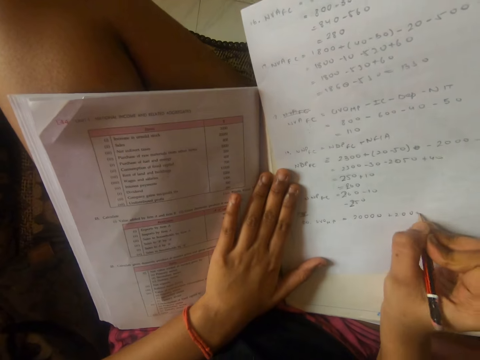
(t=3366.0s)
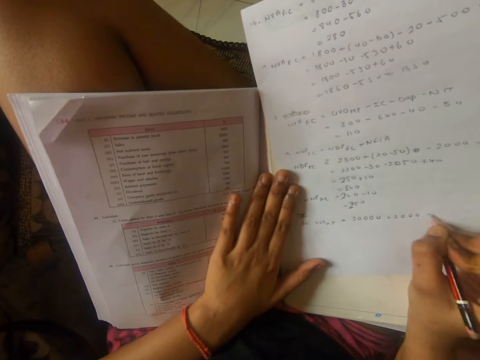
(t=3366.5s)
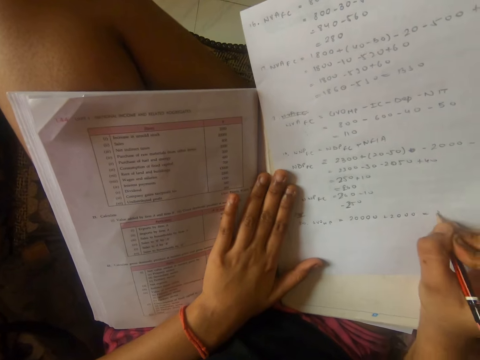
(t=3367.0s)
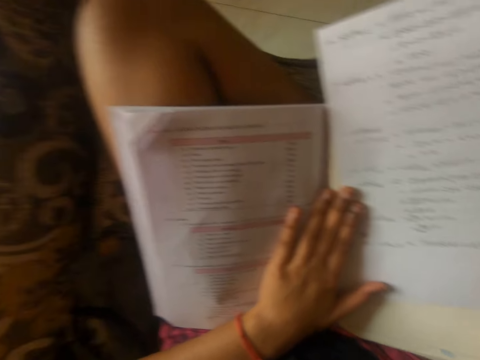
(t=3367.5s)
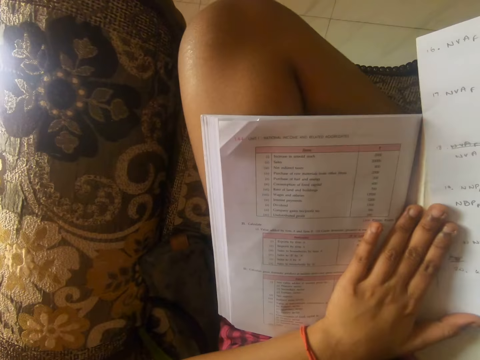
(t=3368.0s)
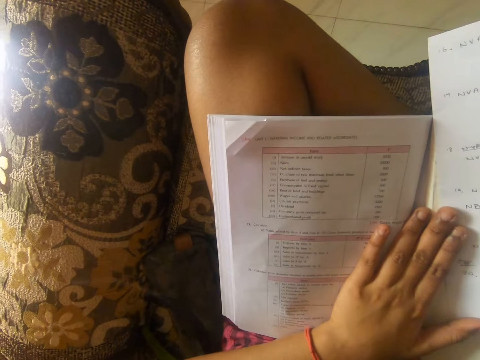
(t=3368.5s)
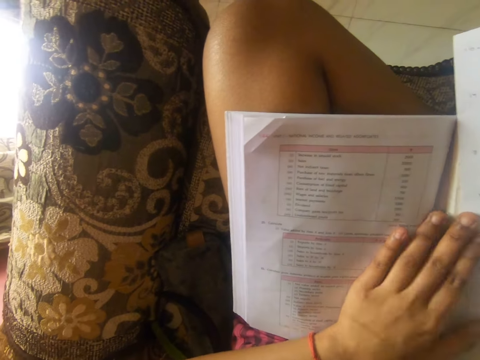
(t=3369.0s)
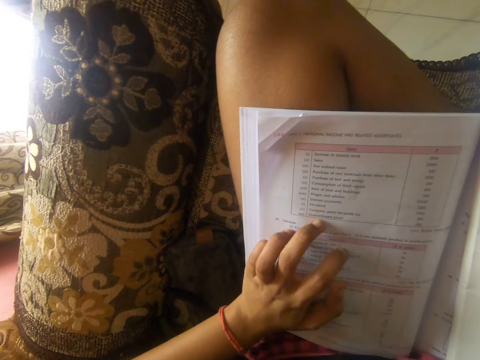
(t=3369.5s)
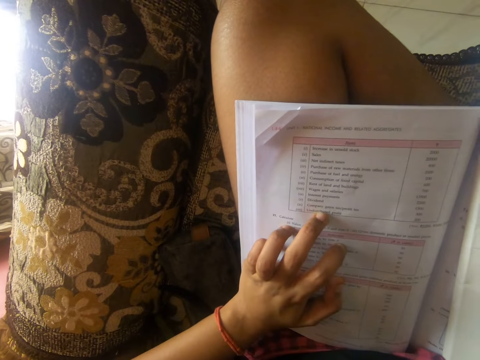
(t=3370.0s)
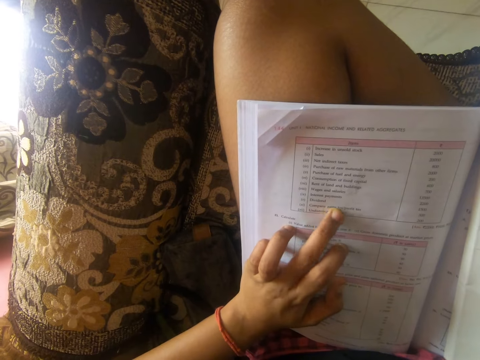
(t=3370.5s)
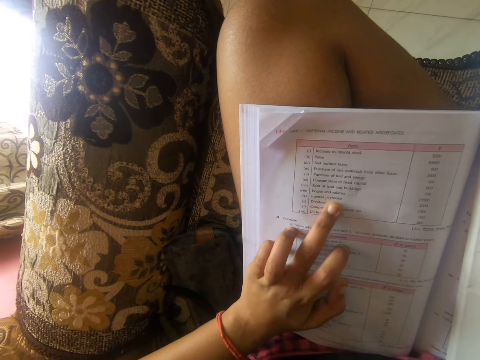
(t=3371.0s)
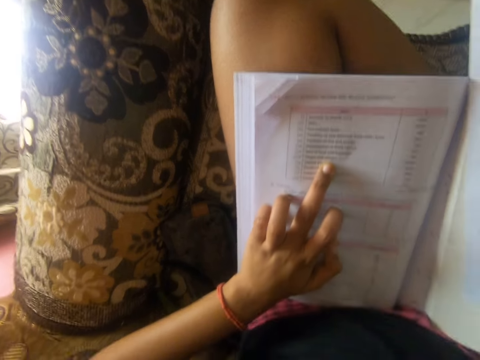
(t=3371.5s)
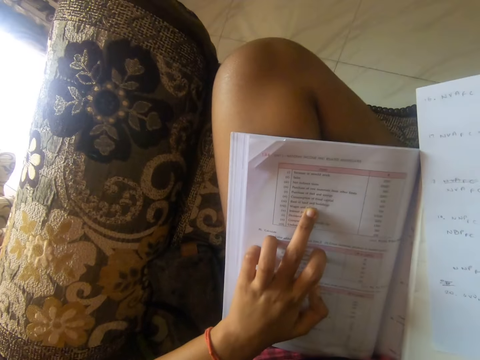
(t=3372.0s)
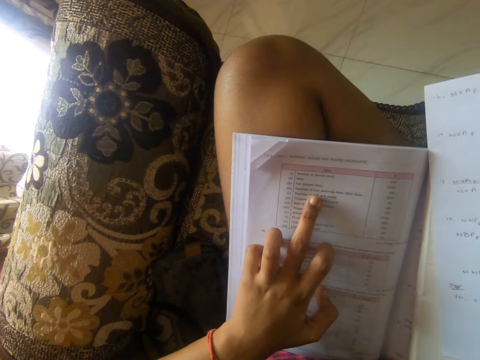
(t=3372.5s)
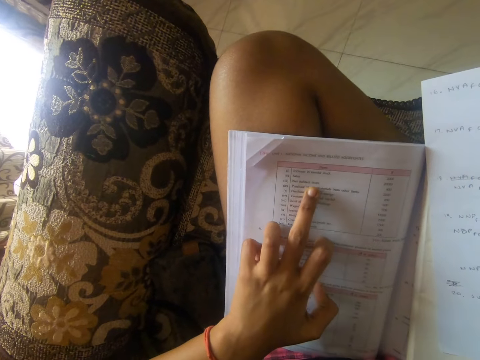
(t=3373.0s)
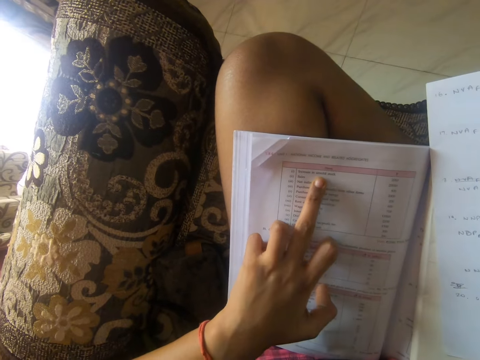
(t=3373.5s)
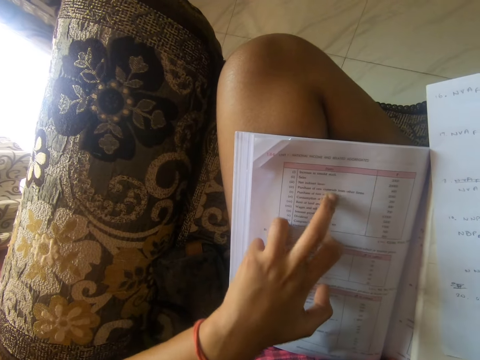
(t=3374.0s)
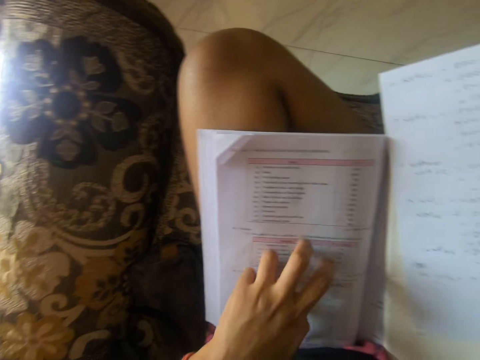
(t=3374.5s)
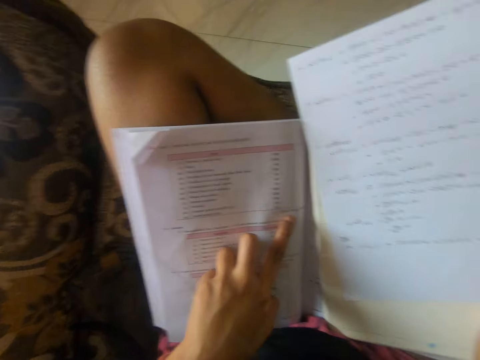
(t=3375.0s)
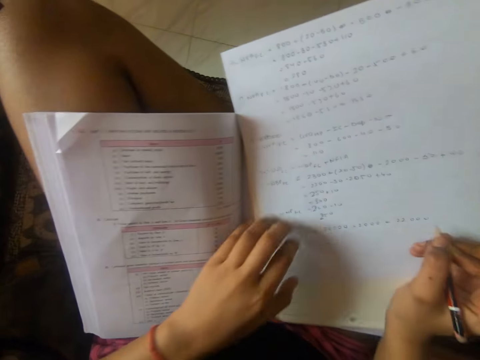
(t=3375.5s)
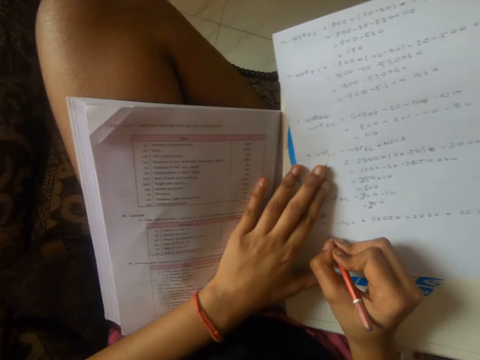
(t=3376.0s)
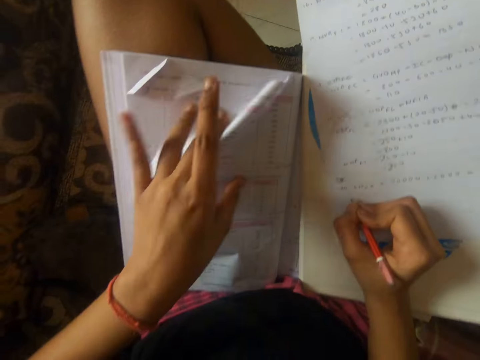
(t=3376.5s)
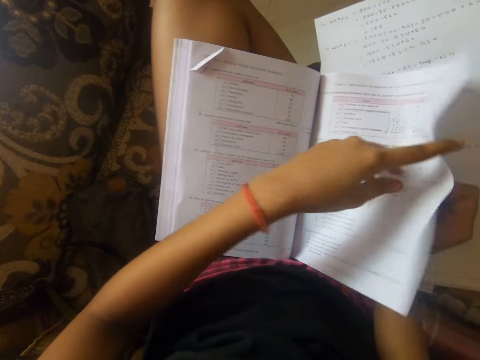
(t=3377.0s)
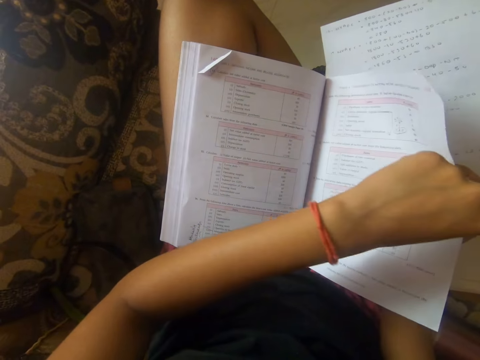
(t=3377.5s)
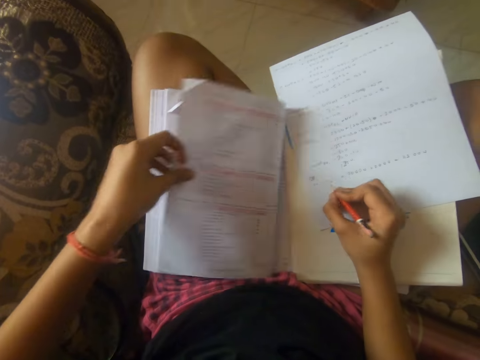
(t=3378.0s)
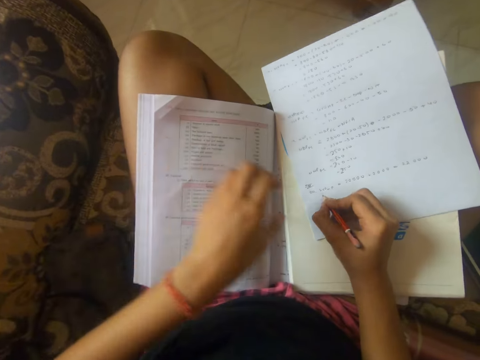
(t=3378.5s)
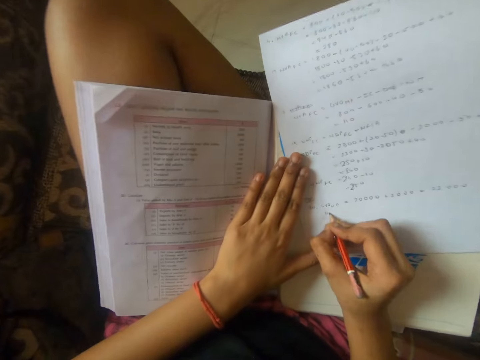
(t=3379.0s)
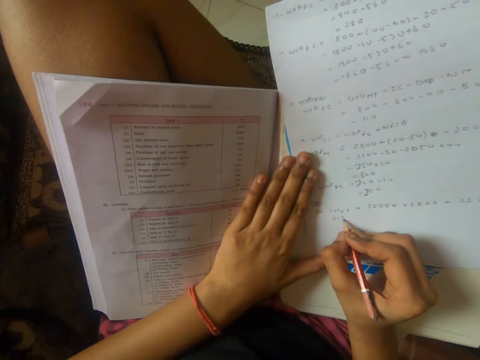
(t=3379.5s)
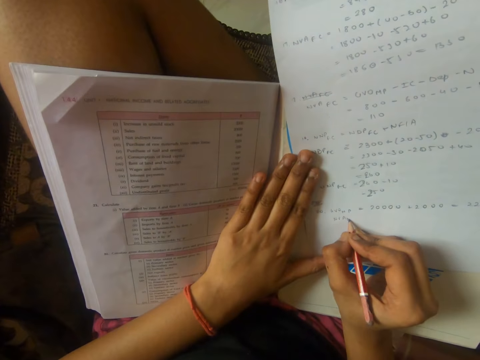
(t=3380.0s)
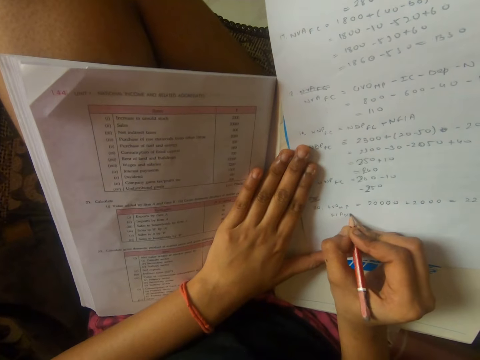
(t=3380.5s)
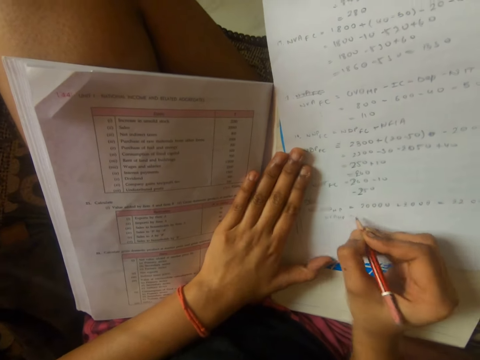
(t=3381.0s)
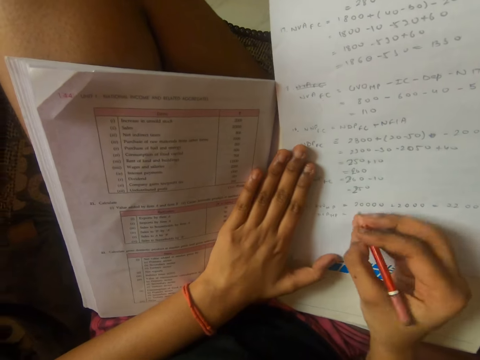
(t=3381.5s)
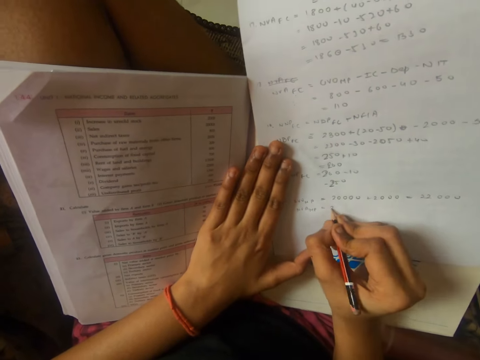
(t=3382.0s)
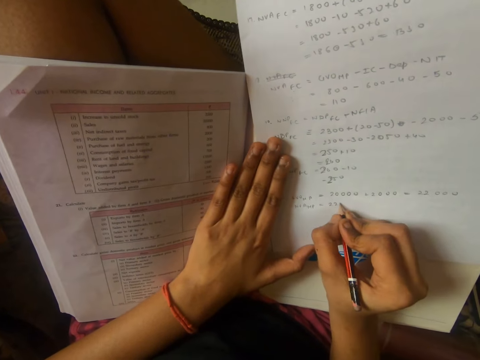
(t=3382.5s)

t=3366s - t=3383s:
The camera wearer moves the left finger on the book. They turn the page. They peruse the book with the left hand. They write on the book or white plain paper with a pencil.

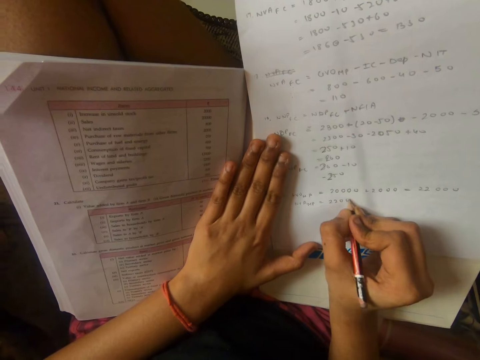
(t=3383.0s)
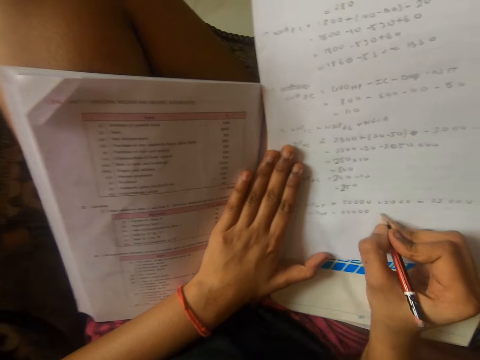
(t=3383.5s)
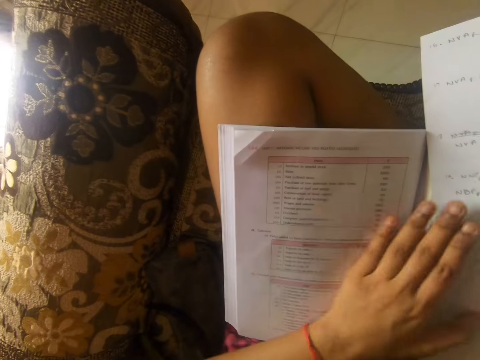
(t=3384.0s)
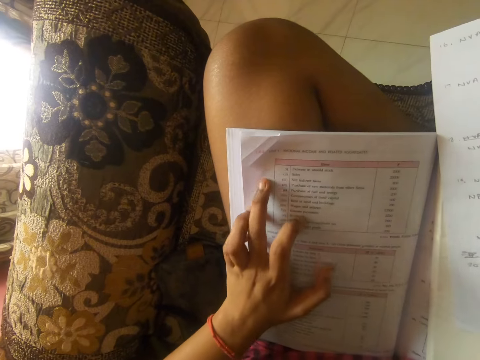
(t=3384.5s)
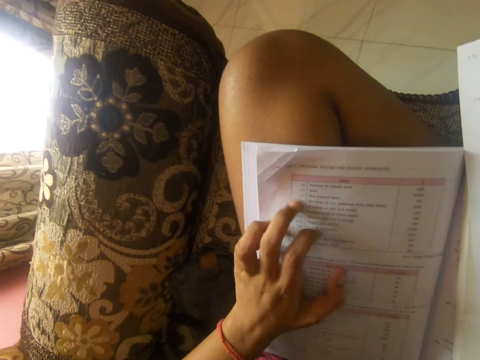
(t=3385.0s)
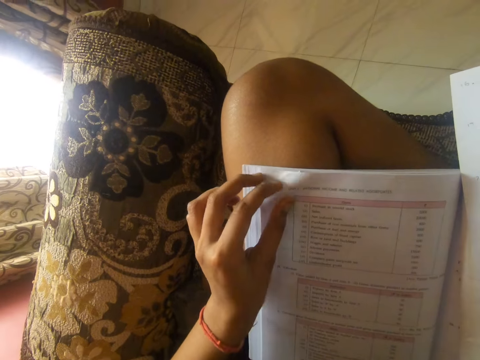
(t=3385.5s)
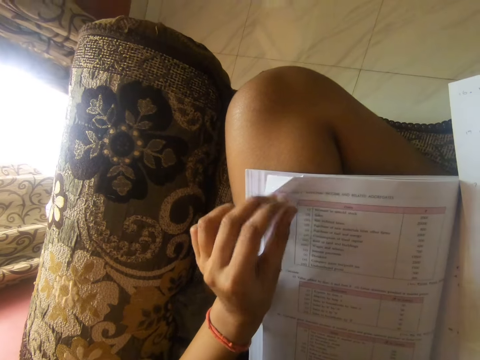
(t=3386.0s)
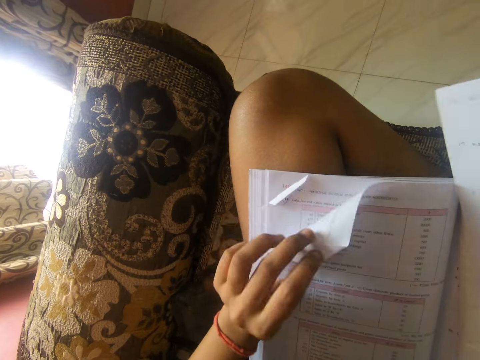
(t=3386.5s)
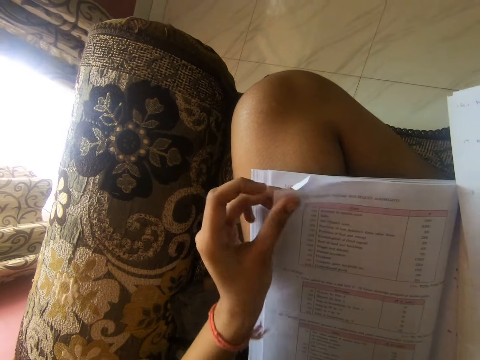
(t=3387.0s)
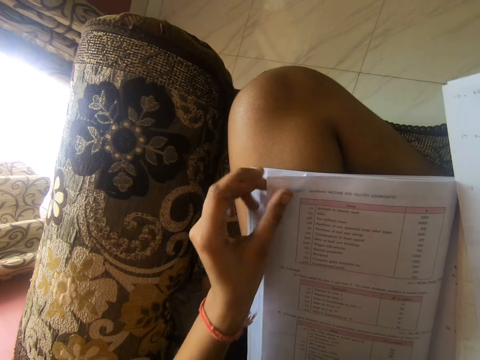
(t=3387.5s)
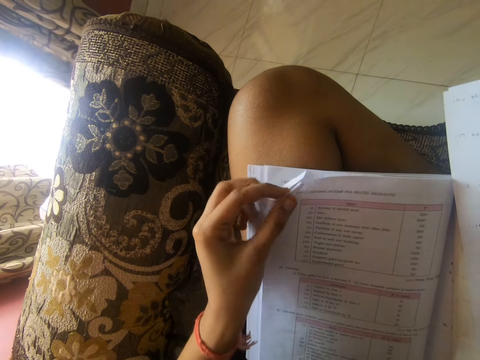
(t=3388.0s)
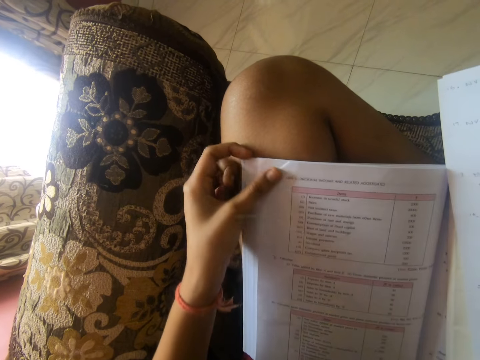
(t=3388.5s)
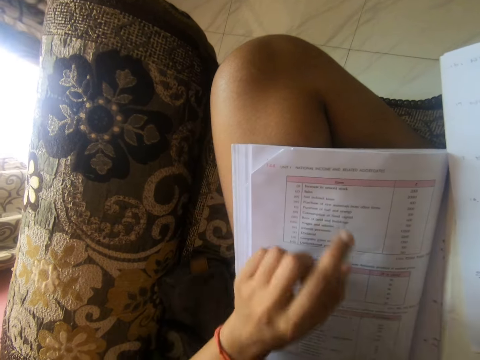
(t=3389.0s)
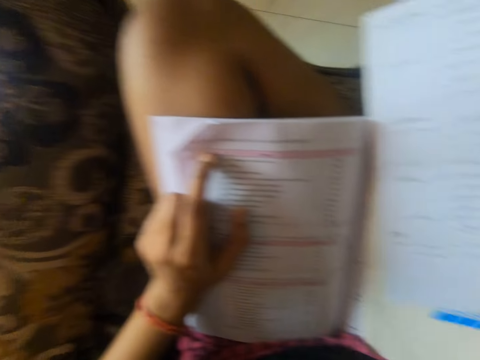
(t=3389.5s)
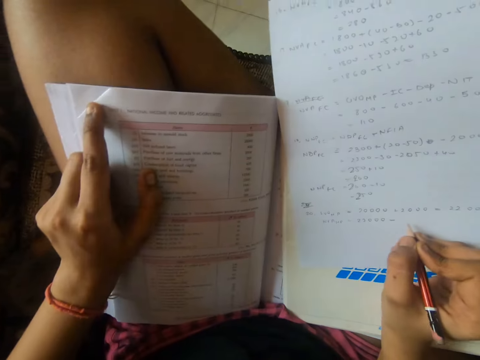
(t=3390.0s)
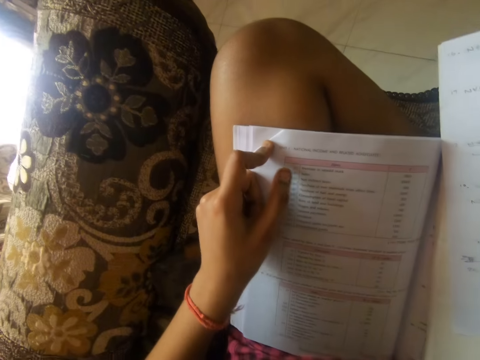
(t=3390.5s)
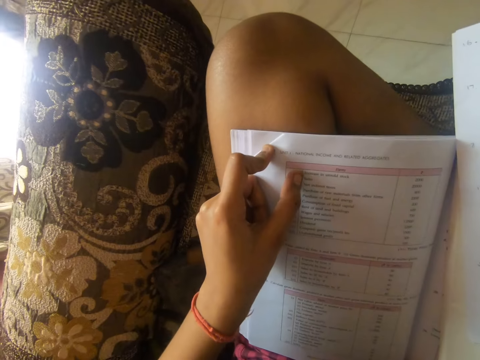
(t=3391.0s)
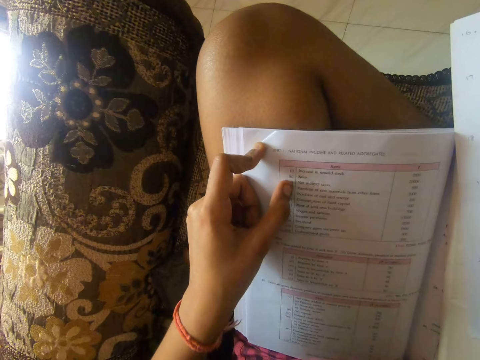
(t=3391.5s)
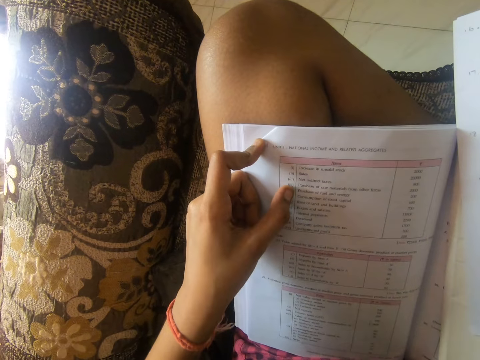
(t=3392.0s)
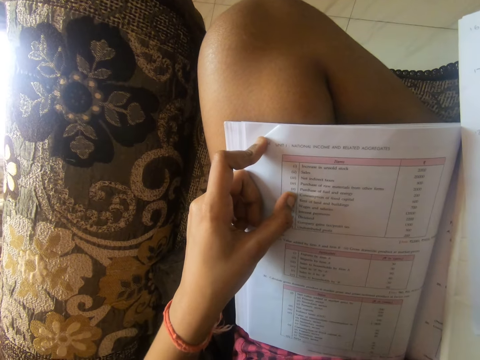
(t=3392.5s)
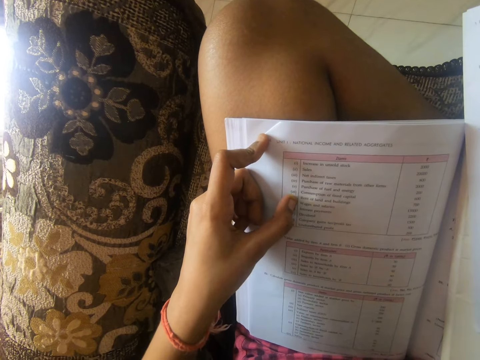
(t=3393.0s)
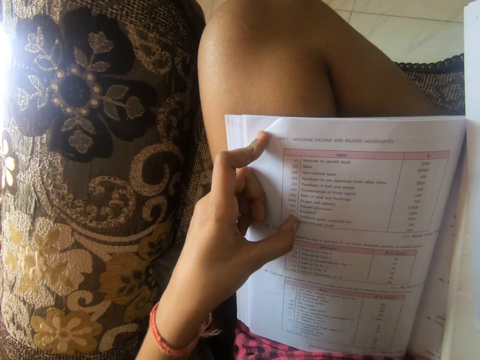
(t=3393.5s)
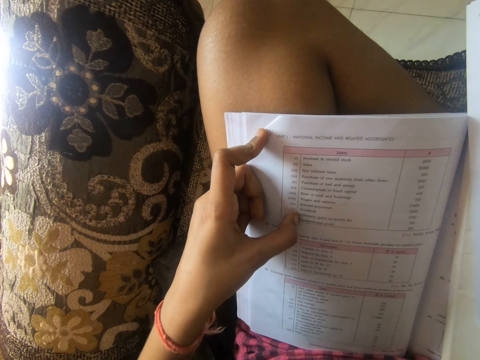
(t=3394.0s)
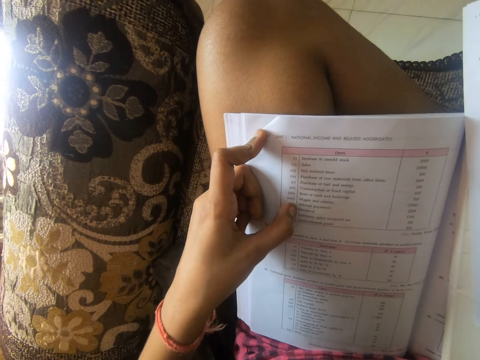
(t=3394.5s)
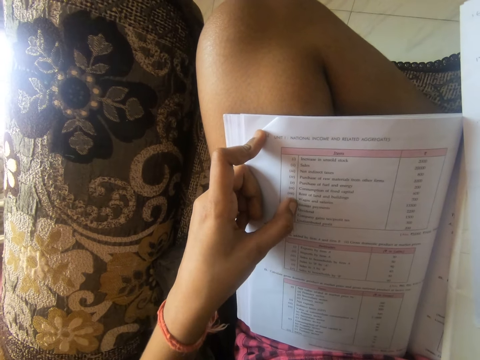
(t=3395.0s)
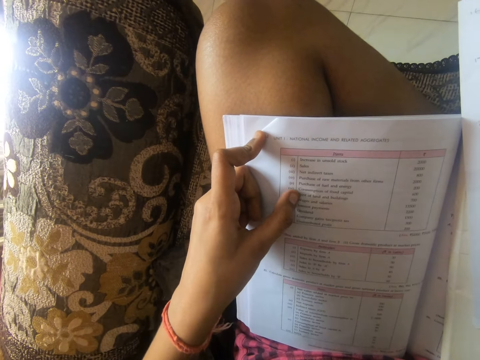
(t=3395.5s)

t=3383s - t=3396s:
The camera wearer looks around. They place a finger on the book. They straighten the edges of the book. They move the paper of the book with the left hand. They move a finger on the book.
